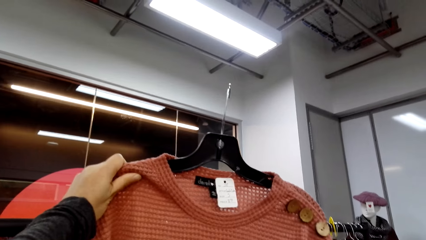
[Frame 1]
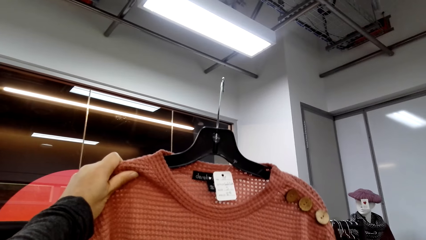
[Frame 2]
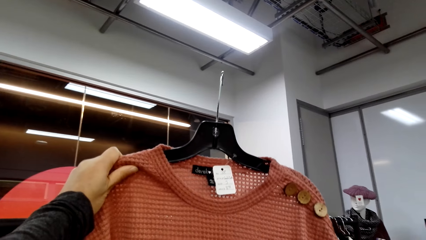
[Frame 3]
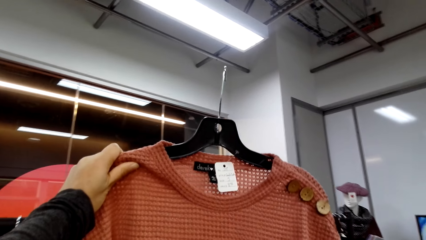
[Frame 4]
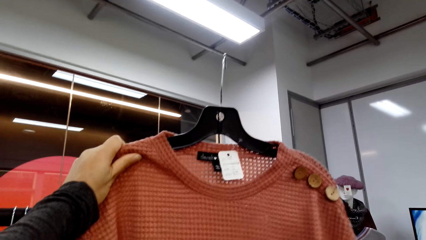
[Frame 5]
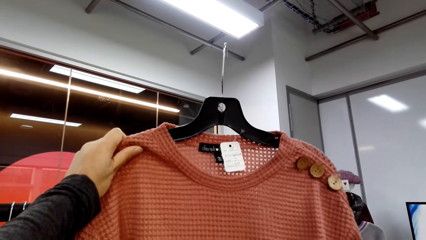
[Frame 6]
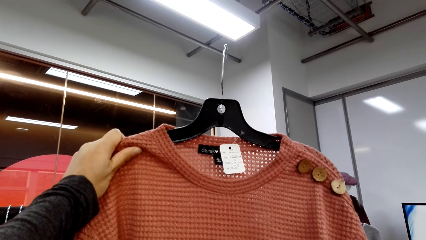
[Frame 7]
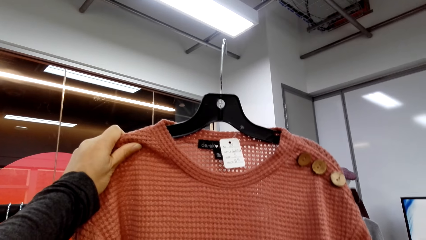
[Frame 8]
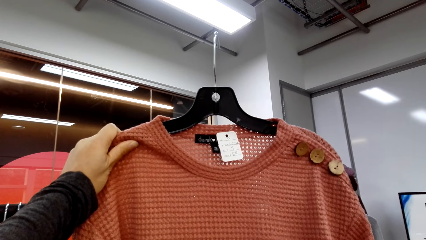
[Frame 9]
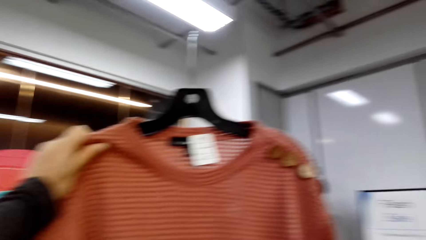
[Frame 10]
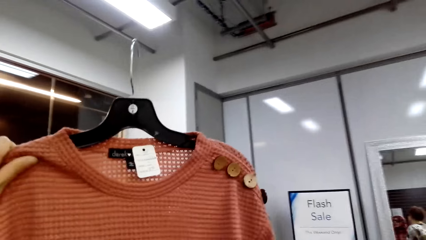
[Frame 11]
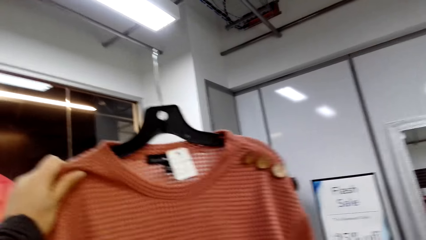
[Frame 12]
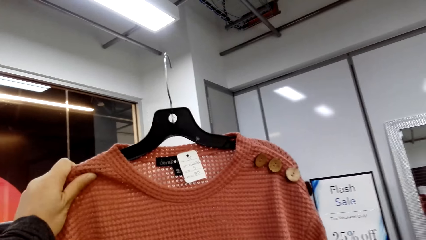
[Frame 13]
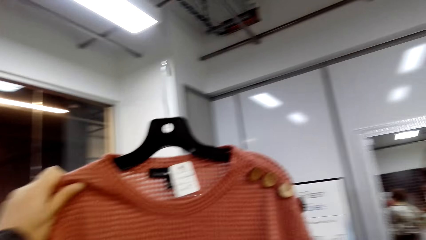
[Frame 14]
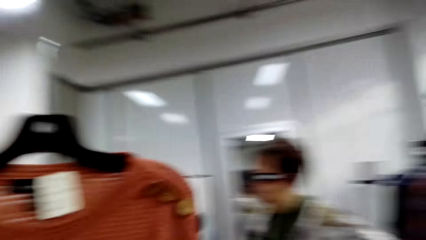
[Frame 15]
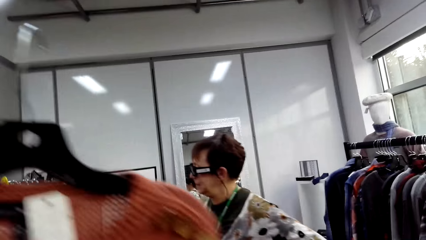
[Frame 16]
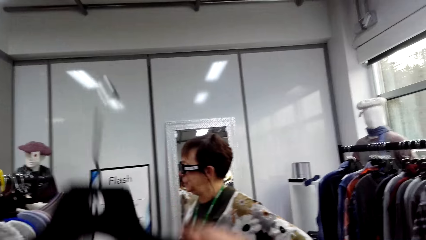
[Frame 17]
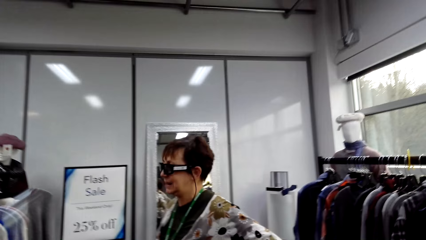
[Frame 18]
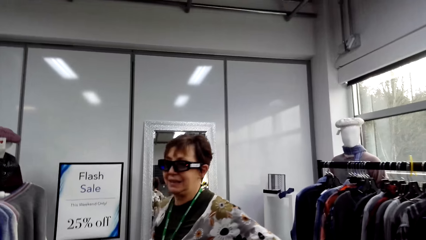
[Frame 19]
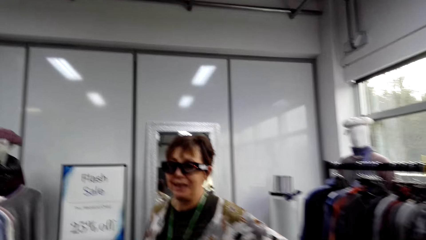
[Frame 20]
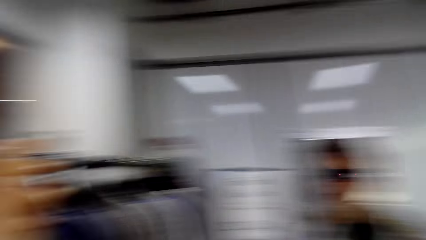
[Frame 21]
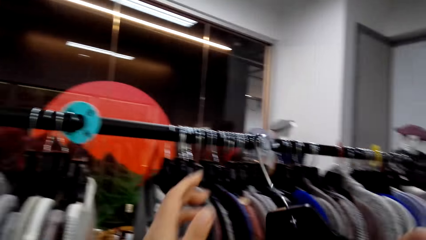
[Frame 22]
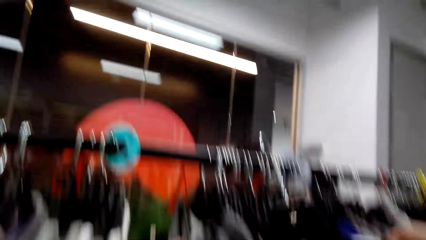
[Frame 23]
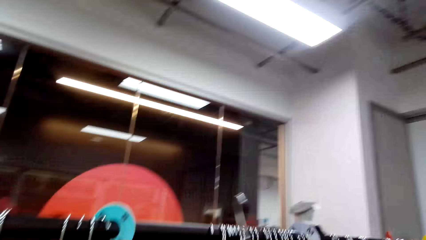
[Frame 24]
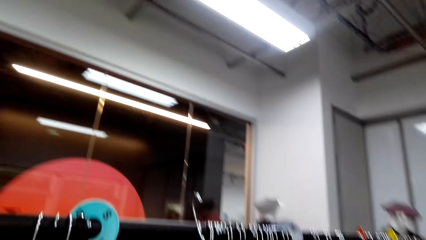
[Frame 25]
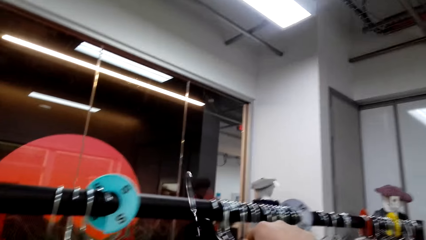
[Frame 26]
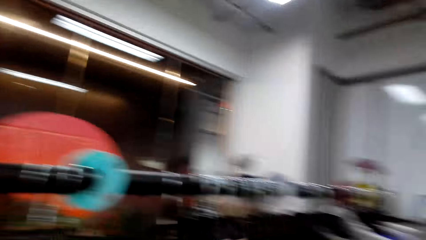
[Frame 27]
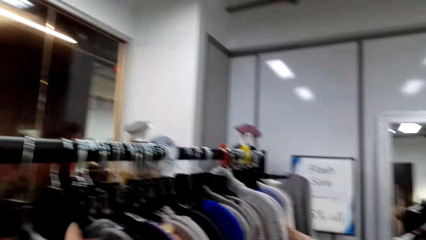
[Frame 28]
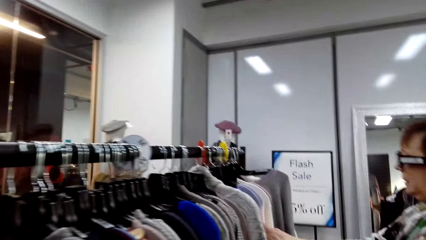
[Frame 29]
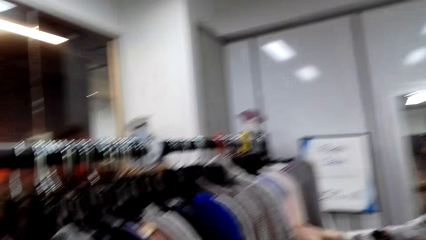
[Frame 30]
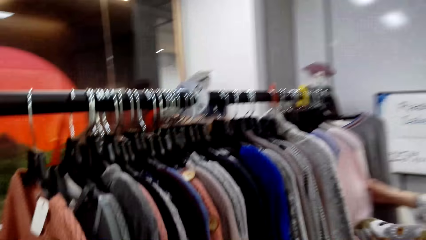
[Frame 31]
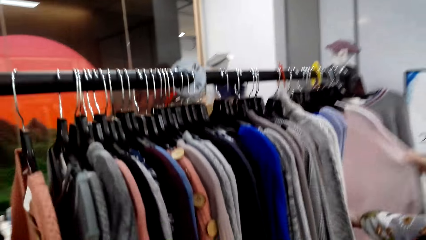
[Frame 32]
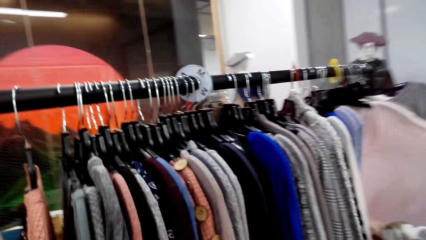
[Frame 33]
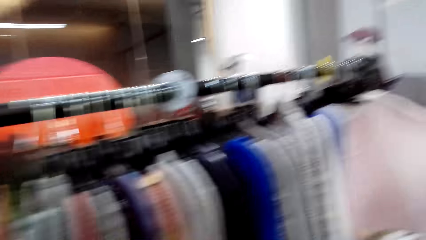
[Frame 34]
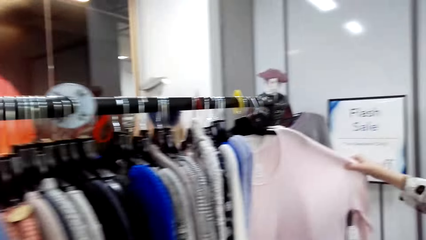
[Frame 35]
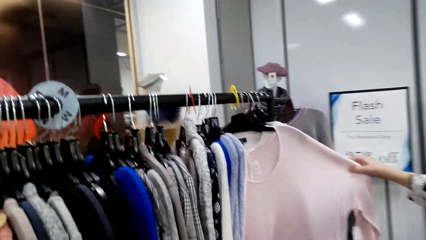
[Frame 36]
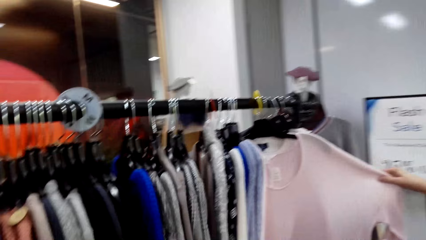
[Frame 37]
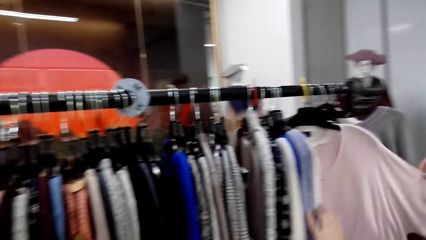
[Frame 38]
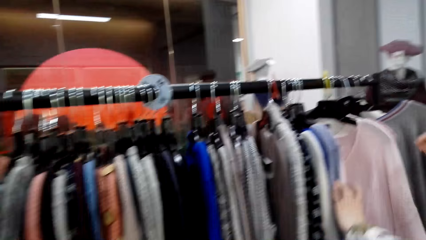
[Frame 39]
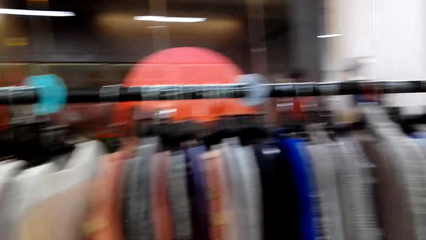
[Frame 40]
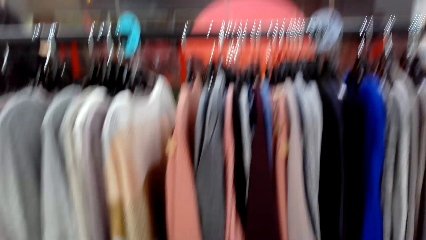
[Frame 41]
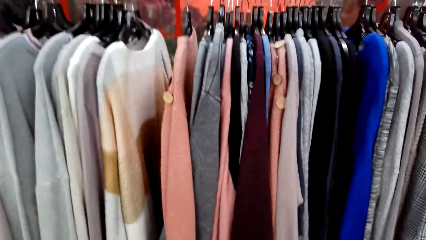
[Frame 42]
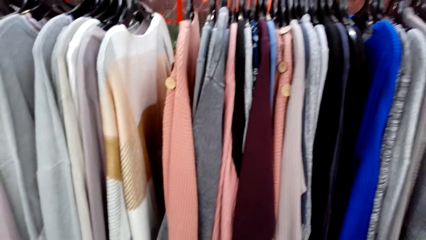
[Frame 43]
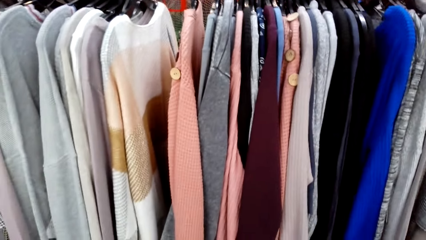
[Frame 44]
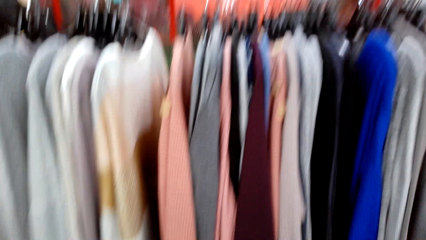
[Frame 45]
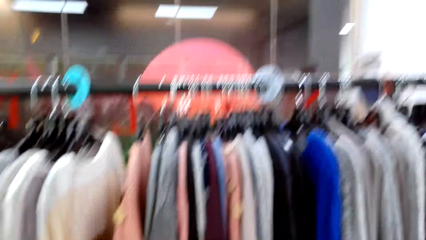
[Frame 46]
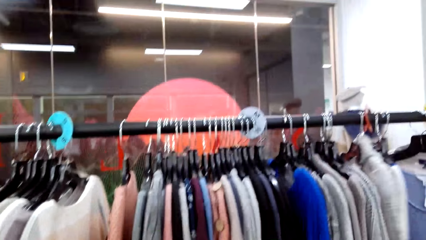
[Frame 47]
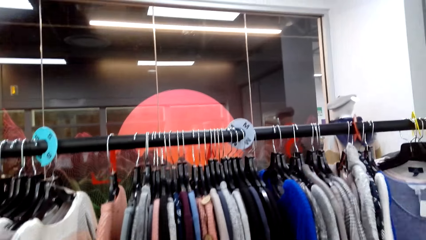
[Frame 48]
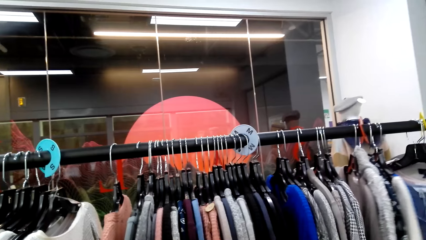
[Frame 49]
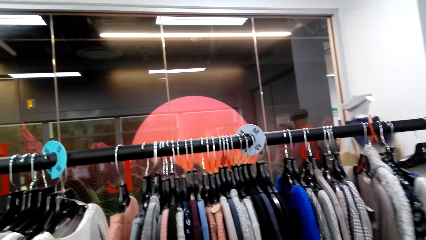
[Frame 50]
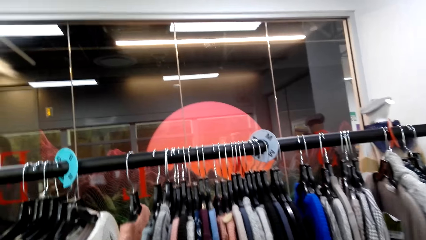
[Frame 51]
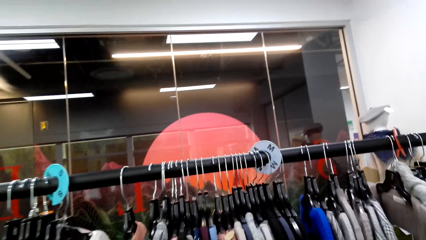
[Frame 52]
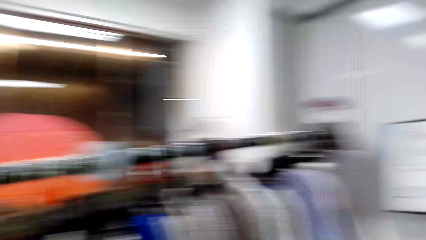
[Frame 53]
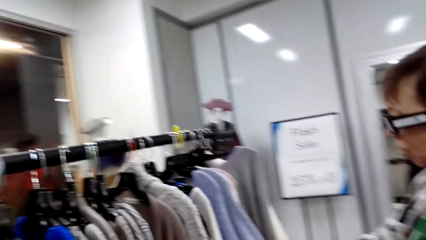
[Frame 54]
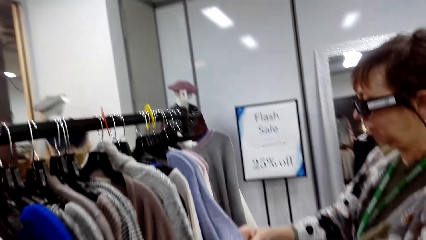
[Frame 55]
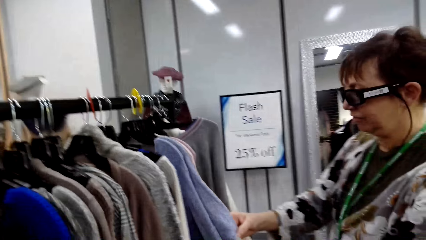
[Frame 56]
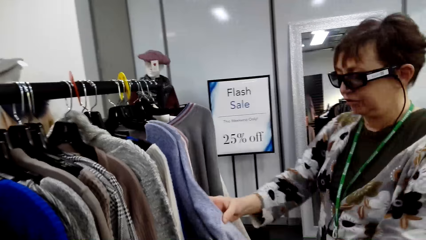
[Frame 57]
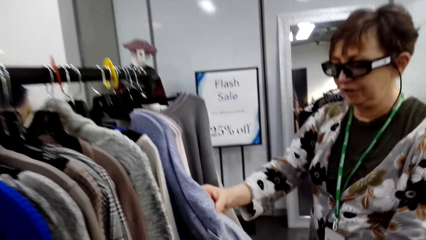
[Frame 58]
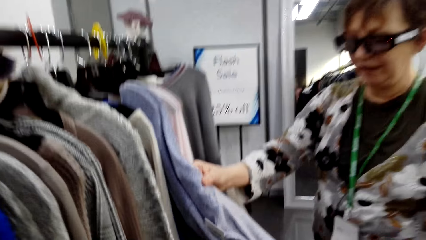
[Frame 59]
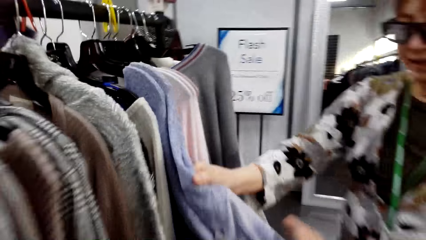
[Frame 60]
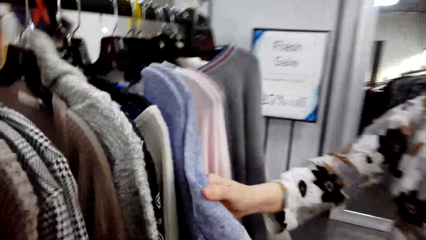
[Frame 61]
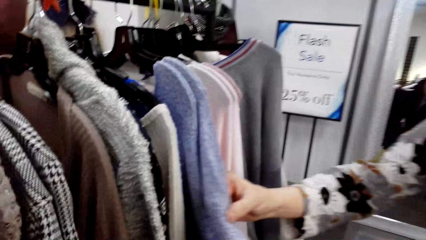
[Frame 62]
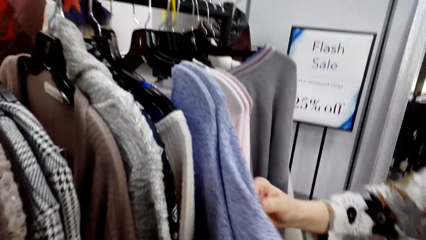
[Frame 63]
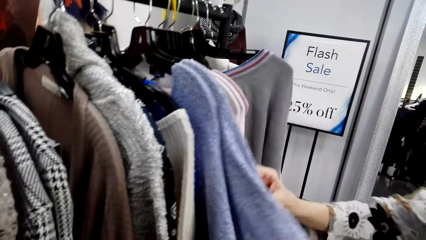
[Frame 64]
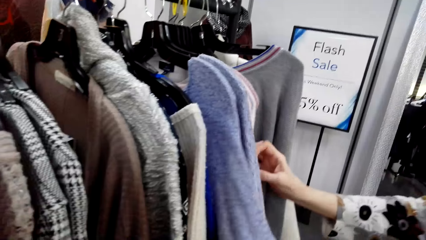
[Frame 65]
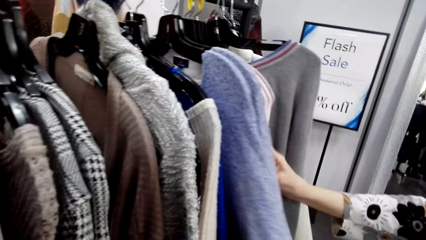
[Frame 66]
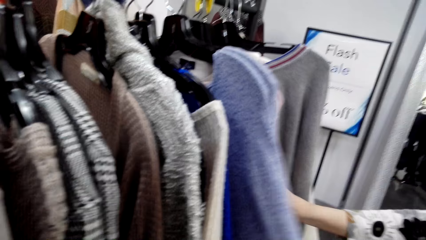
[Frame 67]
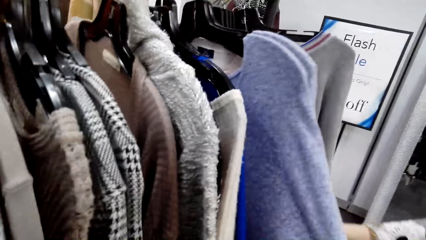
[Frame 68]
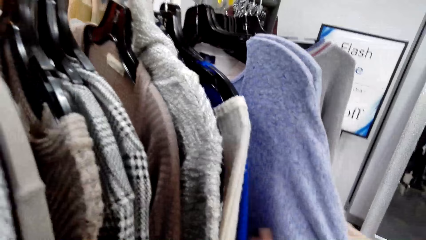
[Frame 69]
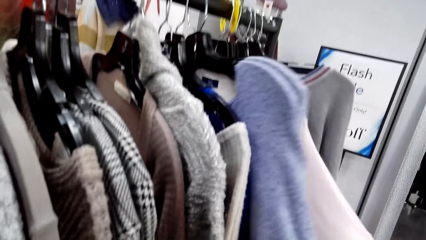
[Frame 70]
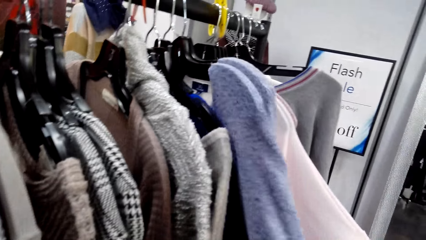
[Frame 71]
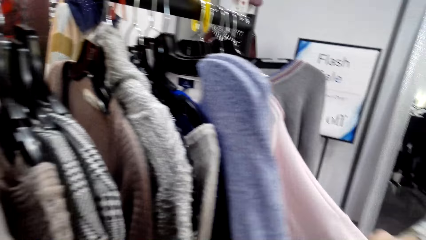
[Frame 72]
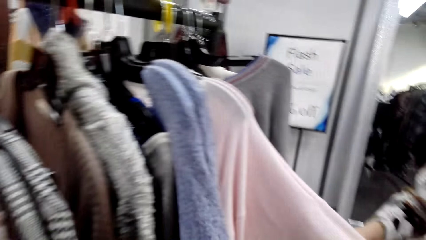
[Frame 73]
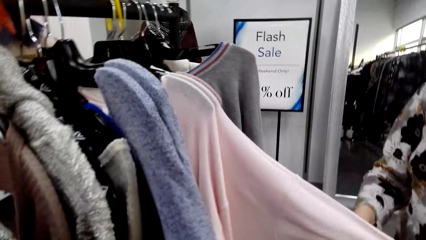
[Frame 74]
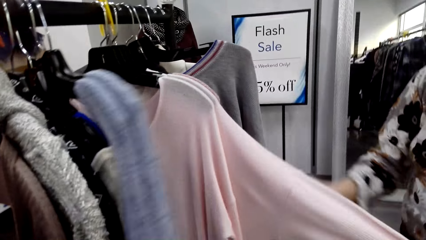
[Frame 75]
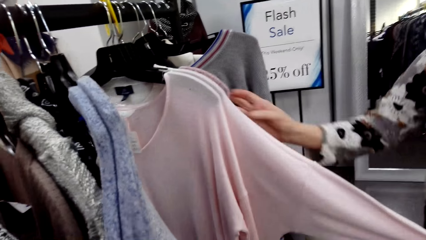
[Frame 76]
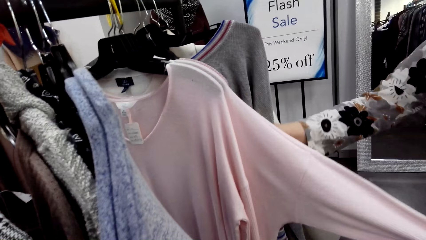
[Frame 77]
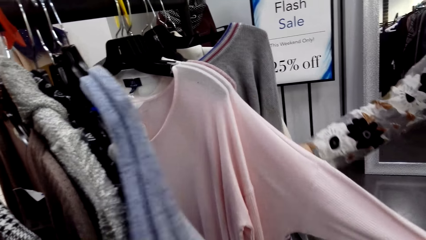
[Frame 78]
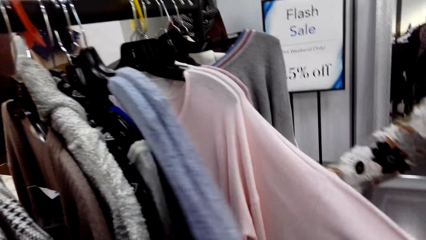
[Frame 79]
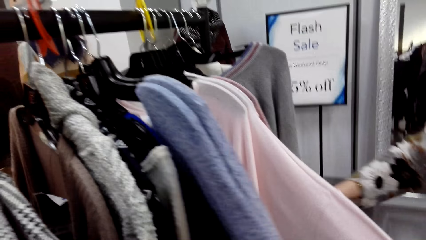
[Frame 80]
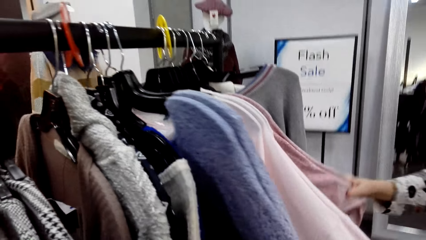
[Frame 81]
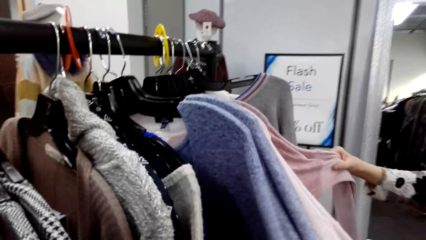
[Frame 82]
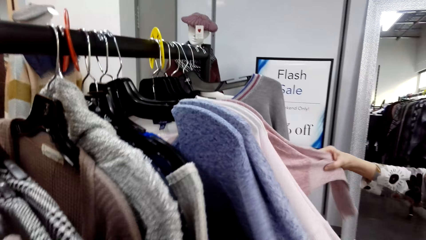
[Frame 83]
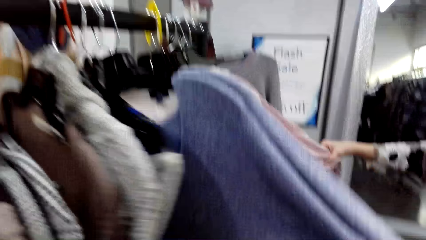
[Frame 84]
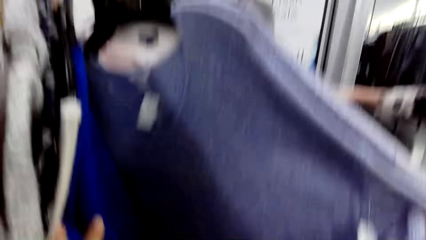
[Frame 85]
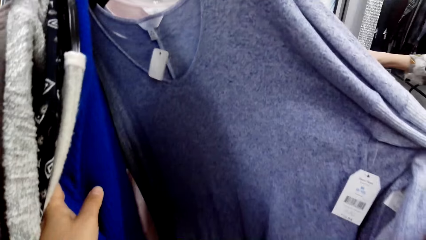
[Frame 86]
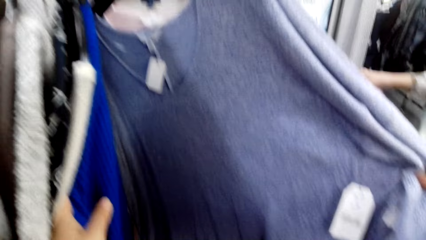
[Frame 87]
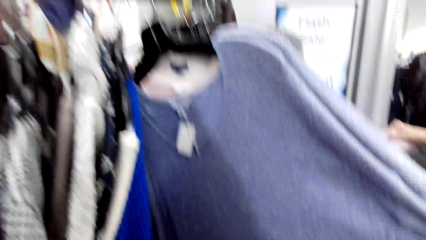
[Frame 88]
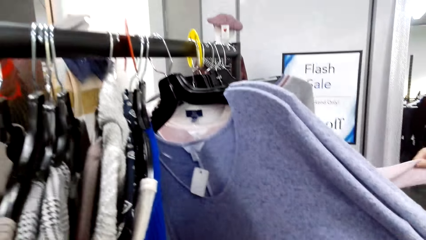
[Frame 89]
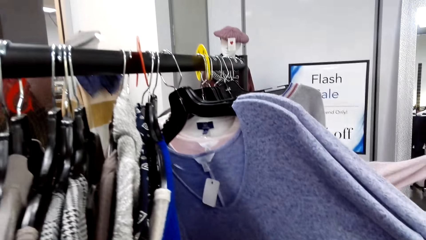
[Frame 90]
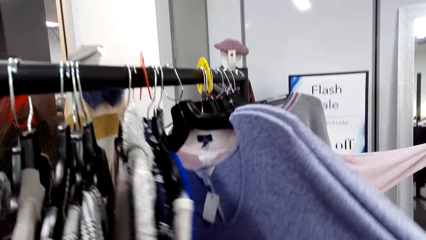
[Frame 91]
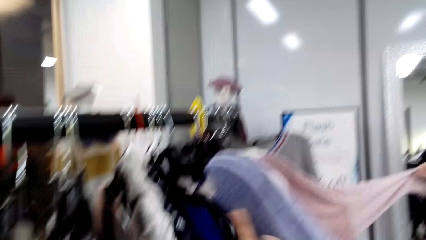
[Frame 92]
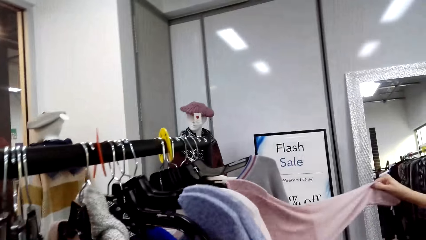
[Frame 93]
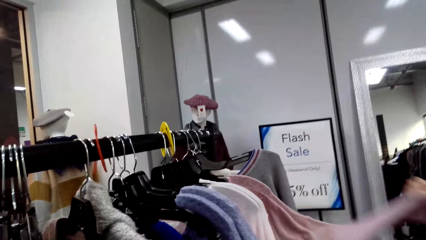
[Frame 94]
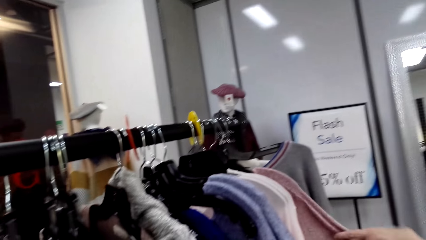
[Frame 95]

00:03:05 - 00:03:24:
The camera wearer holds apparel and hangs the sweater top on the rack. A lady holds apparel. The camera wearer moves around. The lady touches apparel. She touches apparel again. The camera wearer holds apparel. The lady touches apparel. The camera wearer moves apparel and looks at tops.
